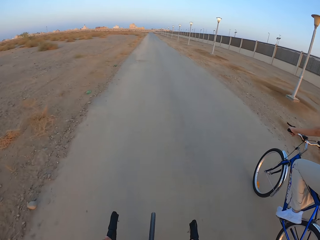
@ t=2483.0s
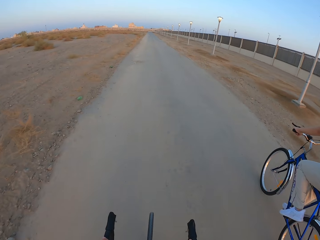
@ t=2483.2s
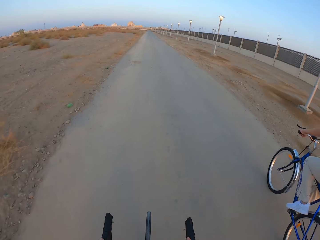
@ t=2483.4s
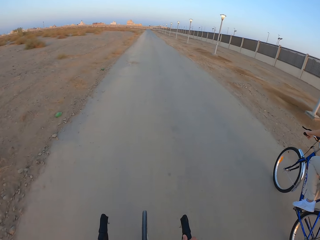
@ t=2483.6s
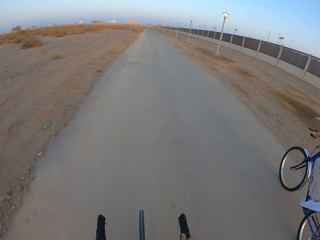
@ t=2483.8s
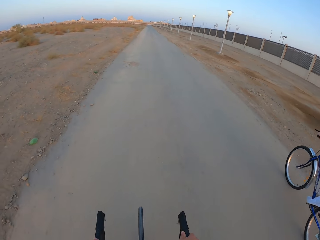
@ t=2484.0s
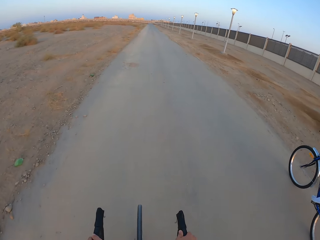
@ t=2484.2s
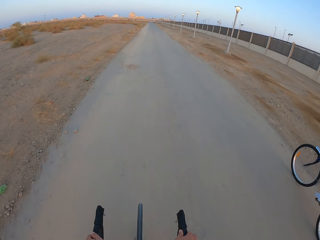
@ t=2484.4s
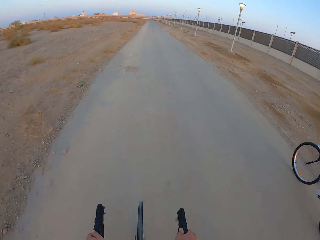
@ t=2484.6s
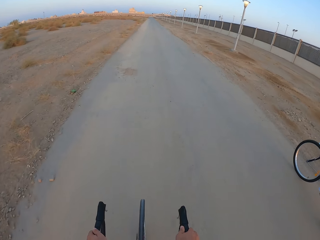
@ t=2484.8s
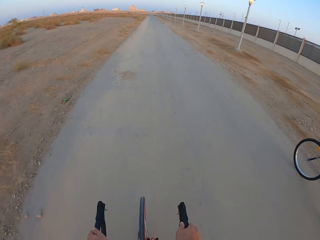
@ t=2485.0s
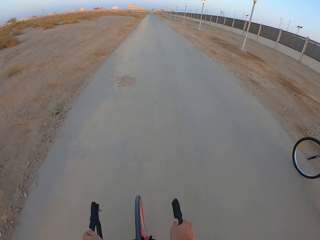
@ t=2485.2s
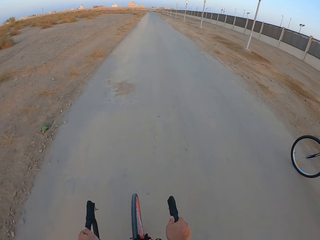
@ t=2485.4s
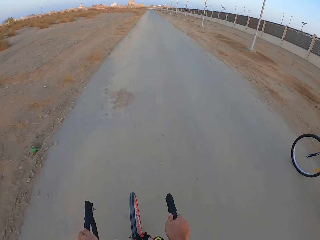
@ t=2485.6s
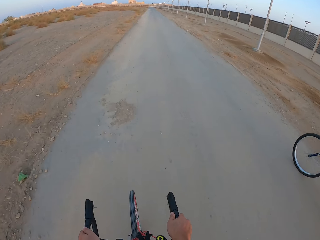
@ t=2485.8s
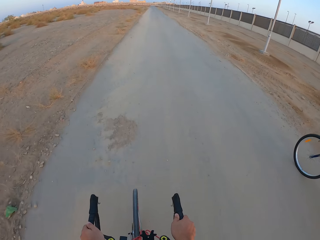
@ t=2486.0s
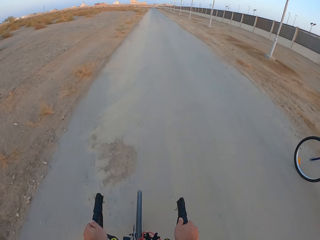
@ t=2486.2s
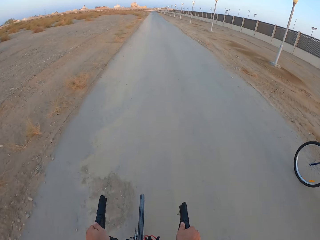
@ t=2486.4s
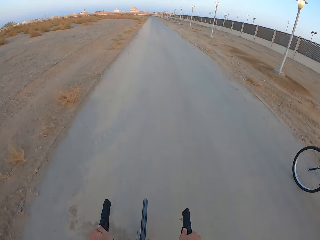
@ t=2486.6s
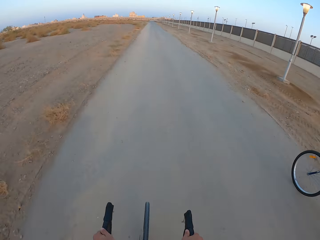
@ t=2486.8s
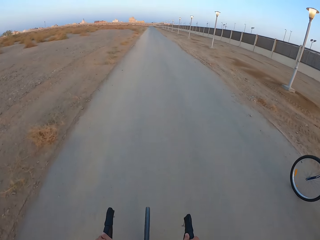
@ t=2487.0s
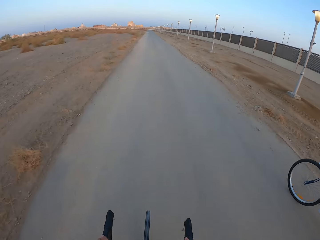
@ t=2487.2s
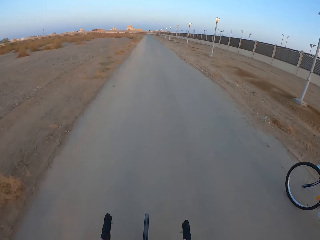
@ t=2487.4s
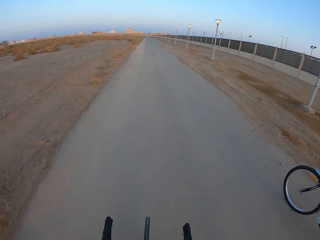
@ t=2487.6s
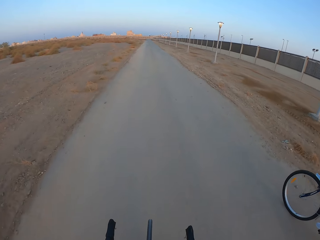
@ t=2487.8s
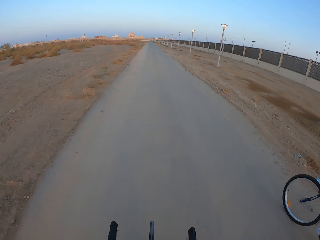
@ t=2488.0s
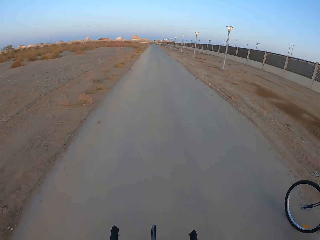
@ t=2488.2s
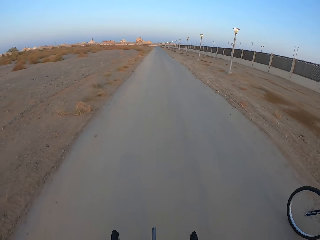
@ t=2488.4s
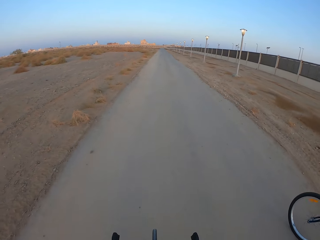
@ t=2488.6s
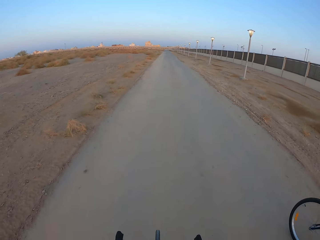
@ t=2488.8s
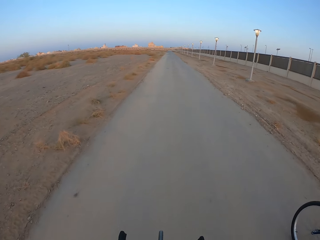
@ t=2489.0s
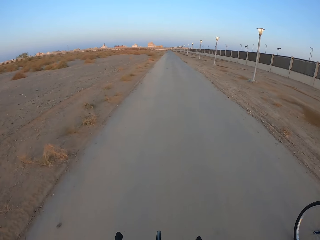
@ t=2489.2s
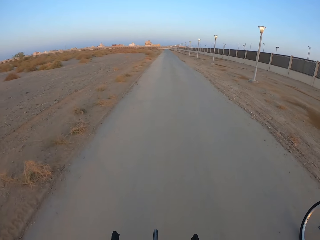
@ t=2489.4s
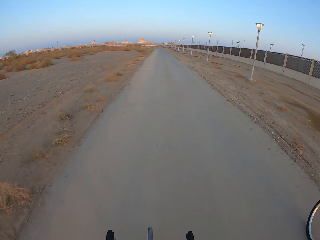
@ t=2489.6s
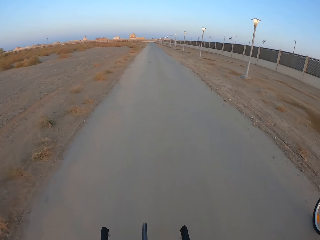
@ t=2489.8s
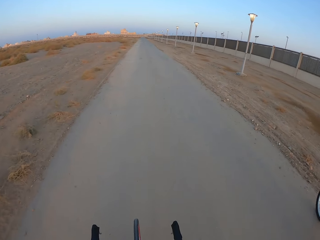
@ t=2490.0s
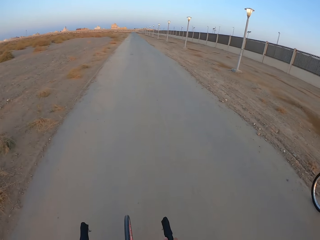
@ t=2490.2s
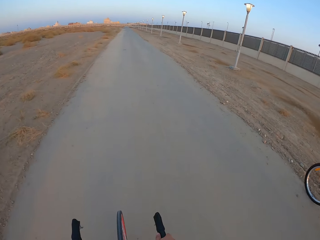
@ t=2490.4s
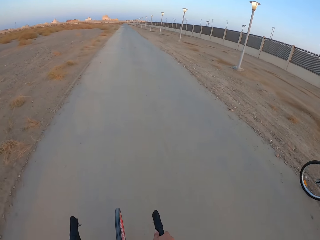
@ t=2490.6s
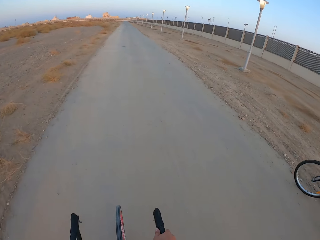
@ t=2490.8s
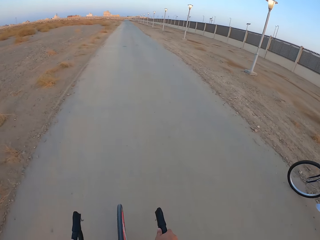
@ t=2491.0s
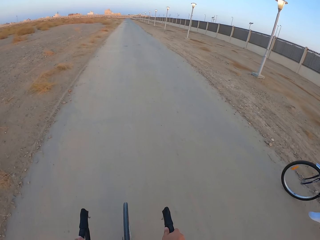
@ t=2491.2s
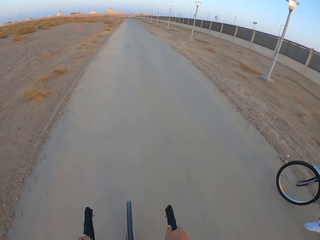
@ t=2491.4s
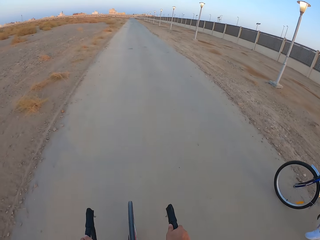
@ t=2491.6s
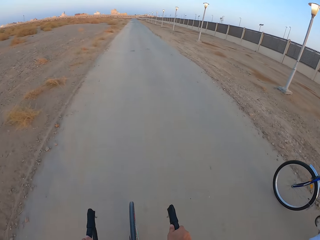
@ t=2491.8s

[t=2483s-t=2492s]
A man rides the bicycle. The camera wearer rides the bicycle.

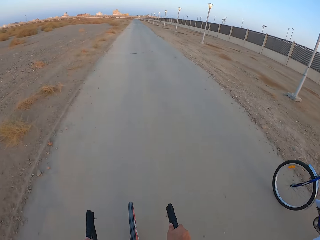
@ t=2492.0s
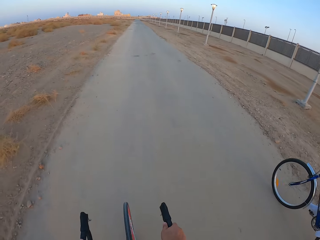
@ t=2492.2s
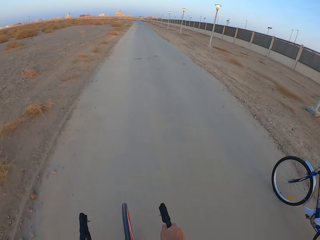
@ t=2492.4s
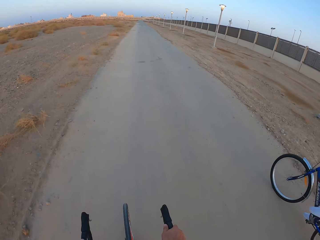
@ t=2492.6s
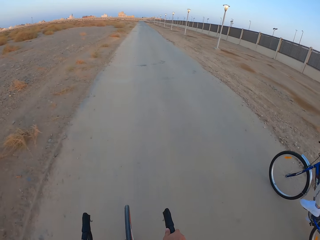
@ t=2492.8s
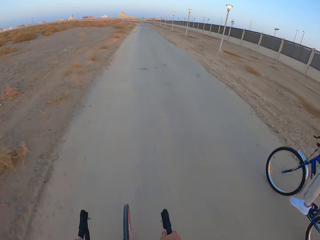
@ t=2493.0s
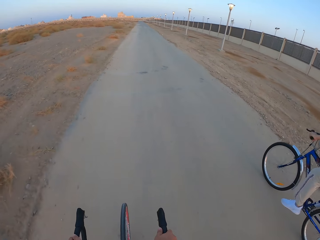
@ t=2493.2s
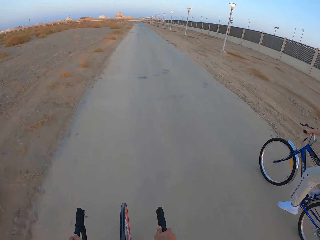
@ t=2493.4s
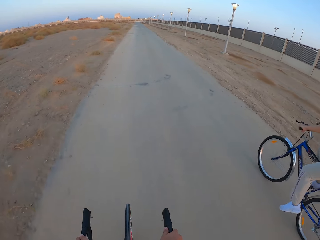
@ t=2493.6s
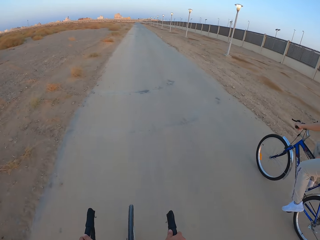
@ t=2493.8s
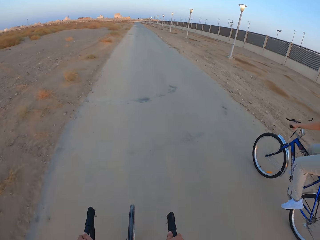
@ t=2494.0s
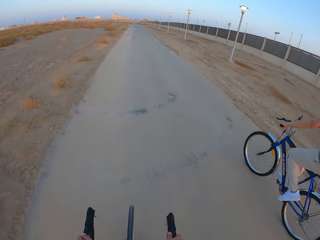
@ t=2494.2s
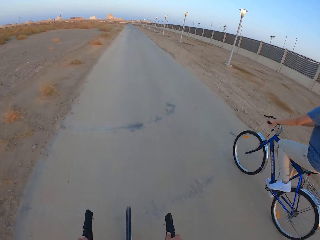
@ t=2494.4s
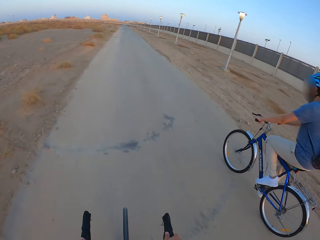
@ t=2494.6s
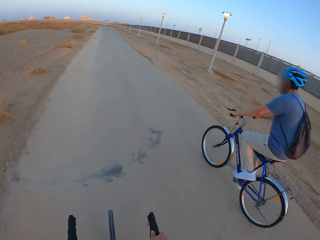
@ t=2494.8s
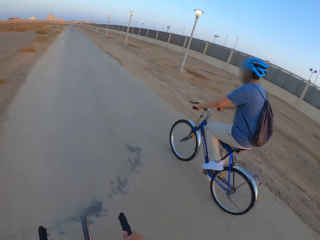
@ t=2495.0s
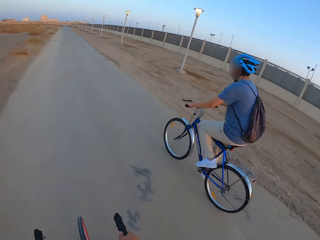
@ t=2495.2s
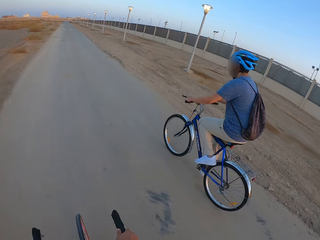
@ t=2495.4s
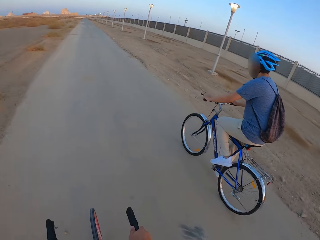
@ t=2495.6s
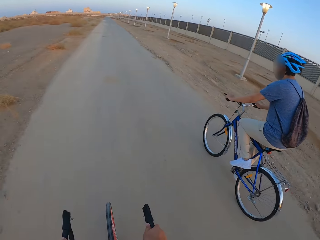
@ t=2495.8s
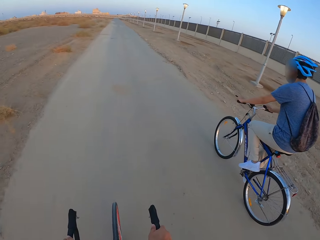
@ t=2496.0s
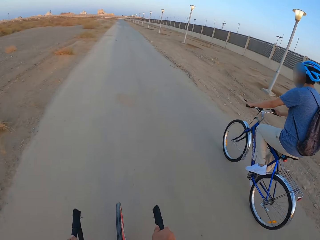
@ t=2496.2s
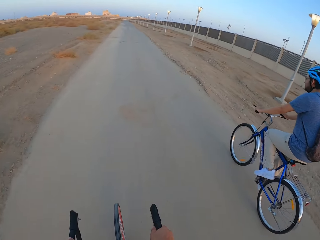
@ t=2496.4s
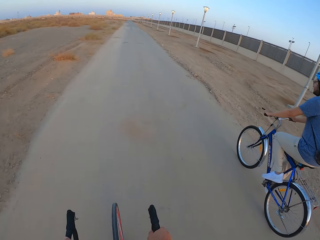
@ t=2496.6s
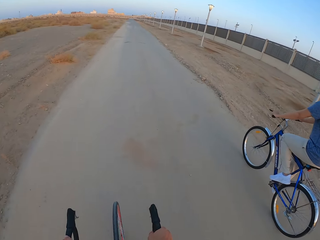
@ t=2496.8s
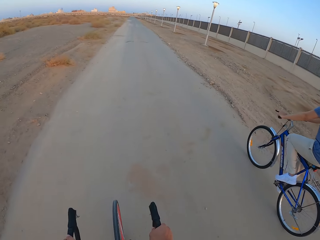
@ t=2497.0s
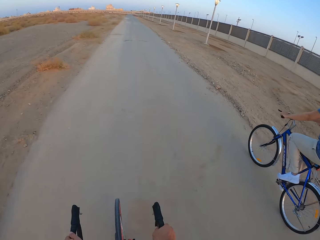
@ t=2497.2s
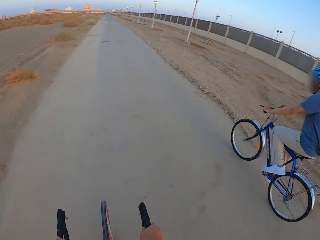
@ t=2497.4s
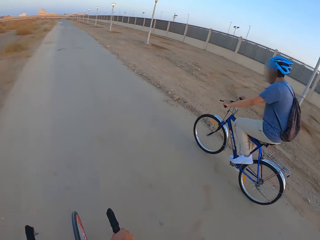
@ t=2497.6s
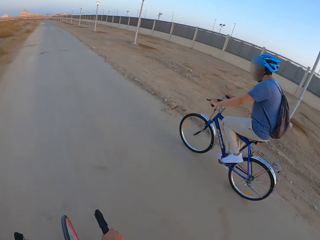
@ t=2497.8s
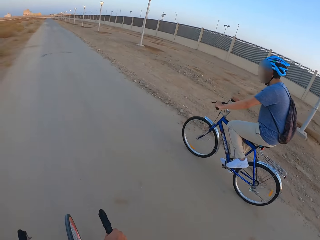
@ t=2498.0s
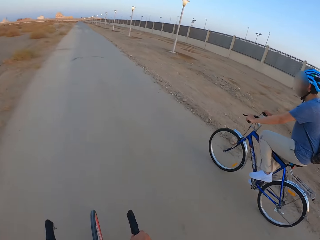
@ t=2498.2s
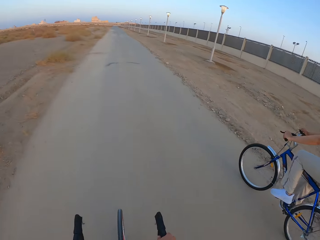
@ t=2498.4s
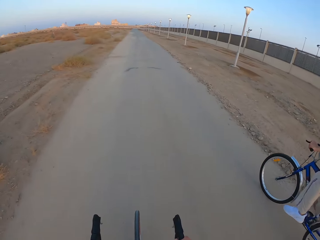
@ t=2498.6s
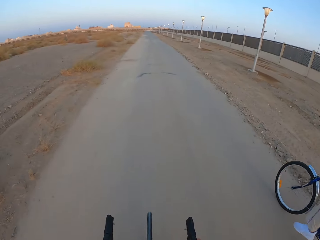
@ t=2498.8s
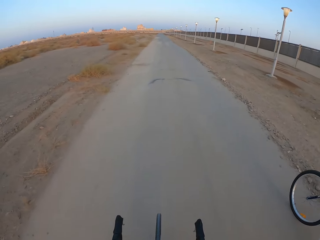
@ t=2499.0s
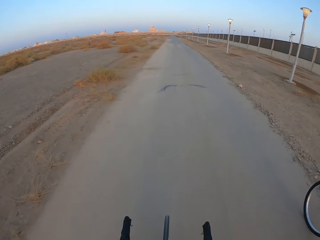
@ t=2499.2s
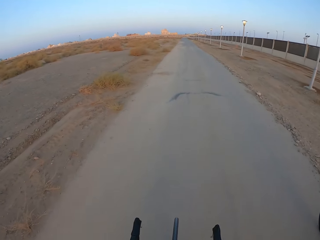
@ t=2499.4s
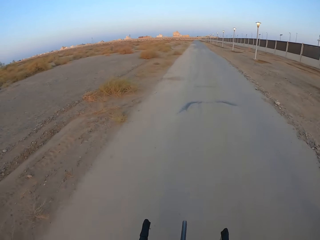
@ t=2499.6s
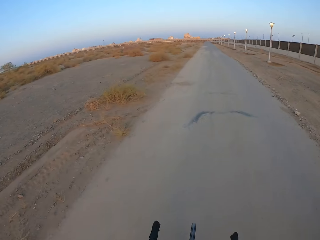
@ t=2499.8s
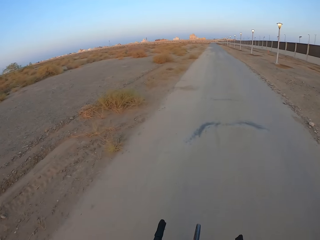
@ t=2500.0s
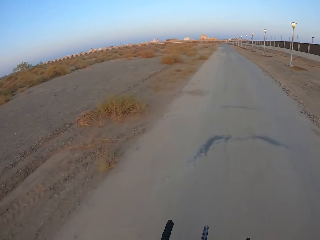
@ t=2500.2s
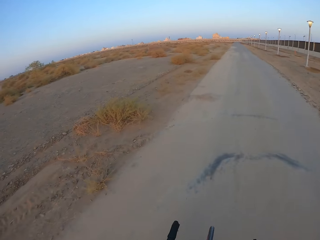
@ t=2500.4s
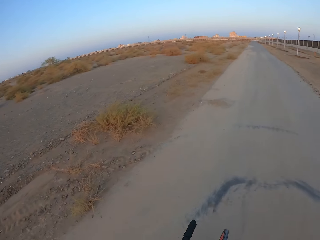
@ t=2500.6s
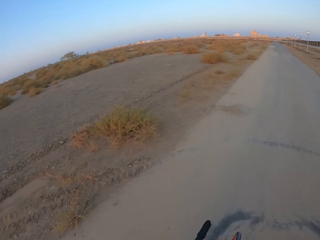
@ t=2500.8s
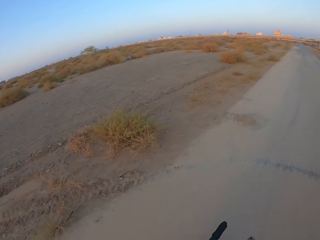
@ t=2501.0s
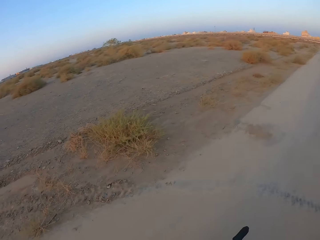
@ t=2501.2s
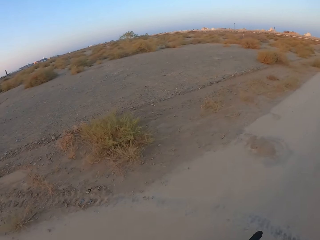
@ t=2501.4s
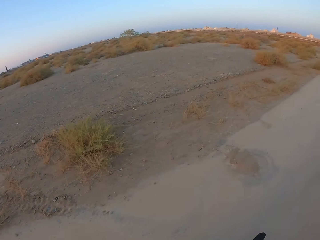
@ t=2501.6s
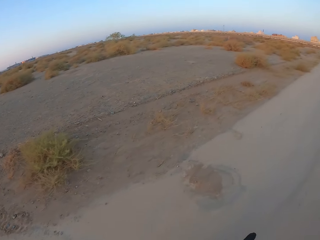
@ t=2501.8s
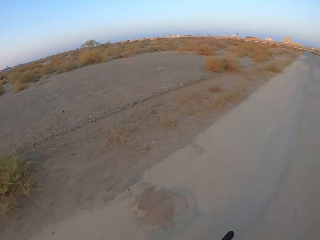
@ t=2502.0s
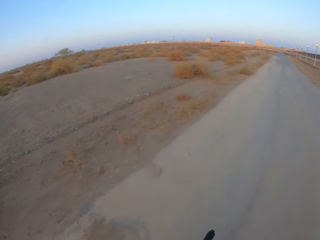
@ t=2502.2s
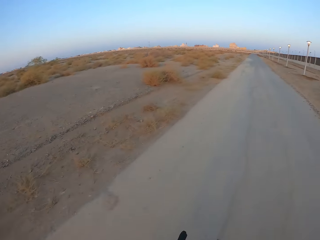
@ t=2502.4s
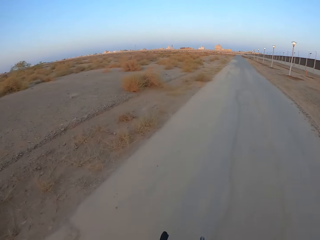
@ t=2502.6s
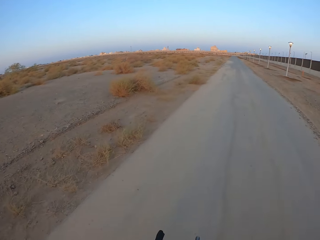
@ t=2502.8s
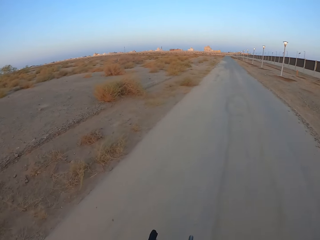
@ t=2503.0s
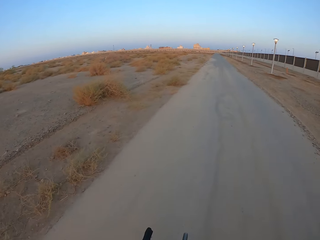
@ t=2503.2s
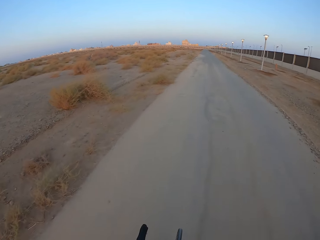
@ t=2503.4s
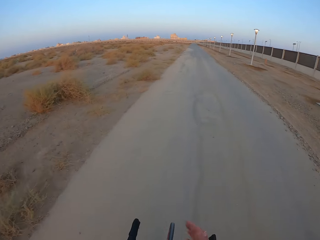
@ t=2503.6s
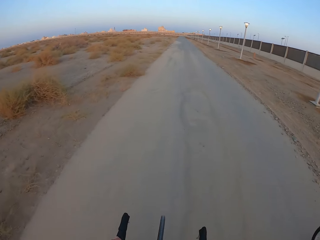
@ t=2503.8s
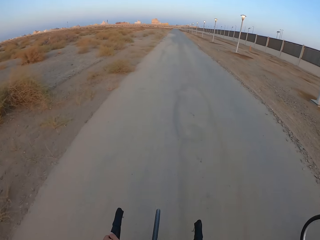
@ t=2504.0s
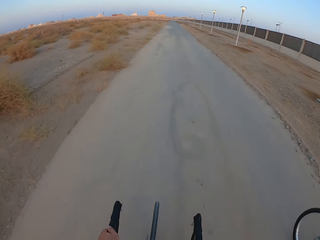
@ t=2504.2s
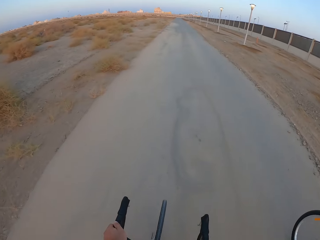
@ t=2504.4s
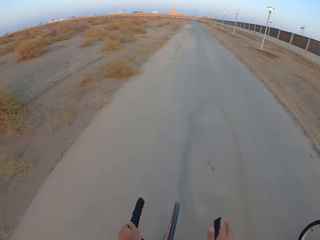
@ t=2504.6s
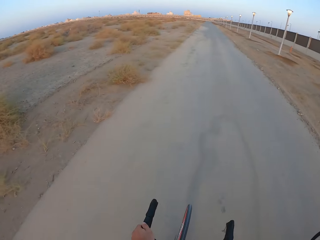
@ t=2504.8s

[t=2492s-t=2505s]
A man rides the bicycle. The camera wearer rides the bicycle.
